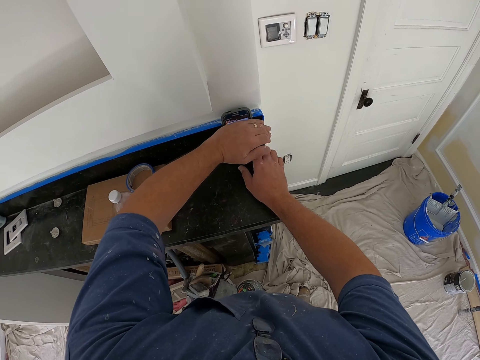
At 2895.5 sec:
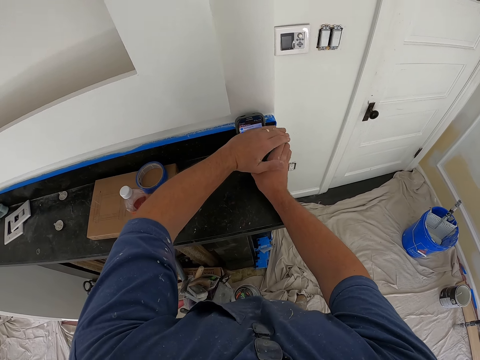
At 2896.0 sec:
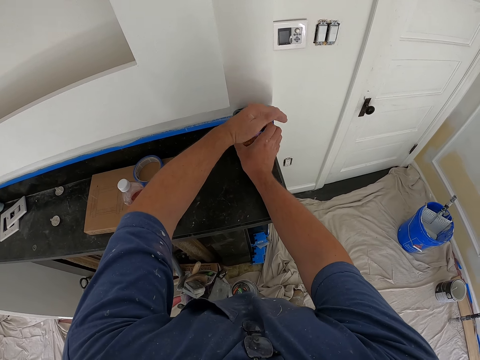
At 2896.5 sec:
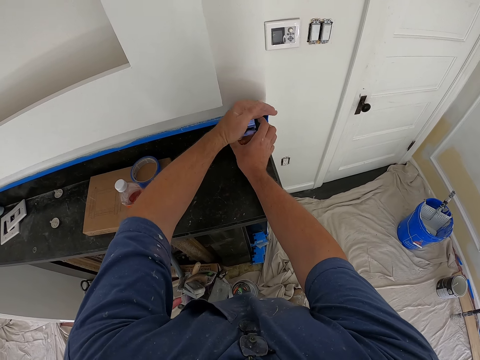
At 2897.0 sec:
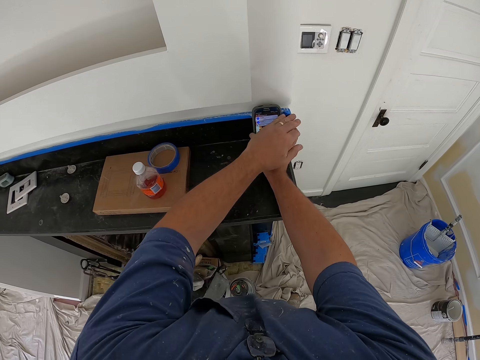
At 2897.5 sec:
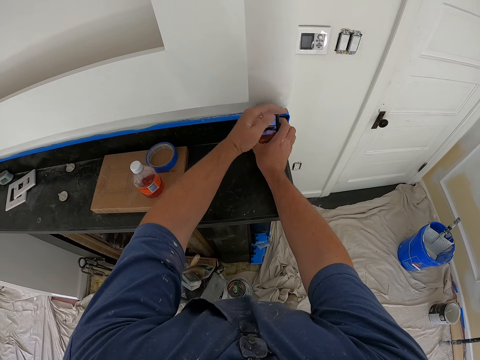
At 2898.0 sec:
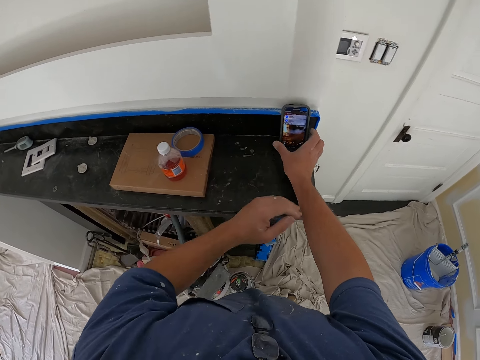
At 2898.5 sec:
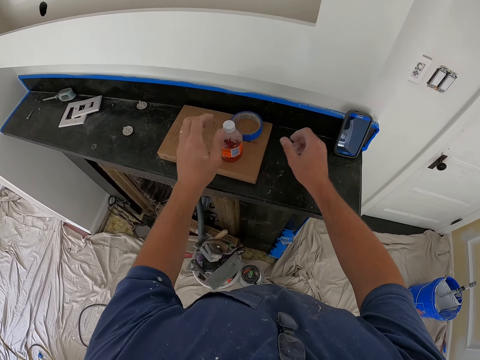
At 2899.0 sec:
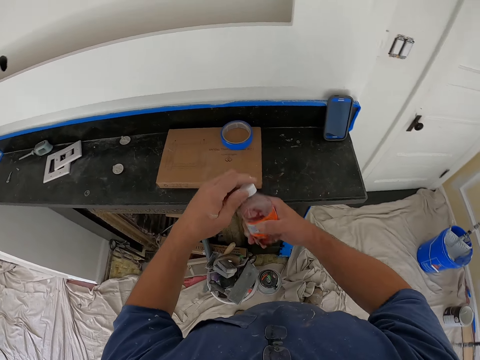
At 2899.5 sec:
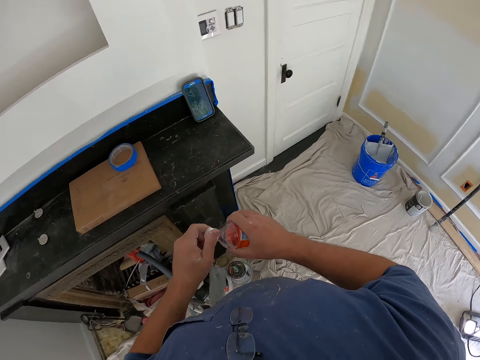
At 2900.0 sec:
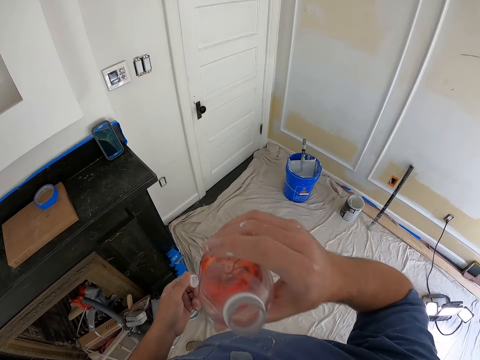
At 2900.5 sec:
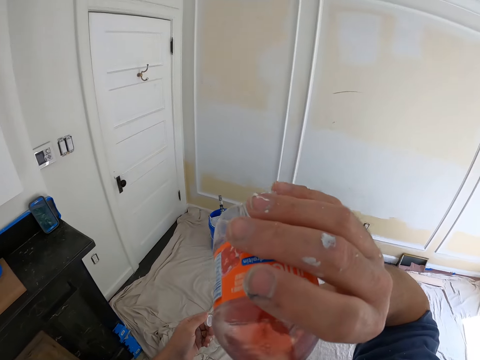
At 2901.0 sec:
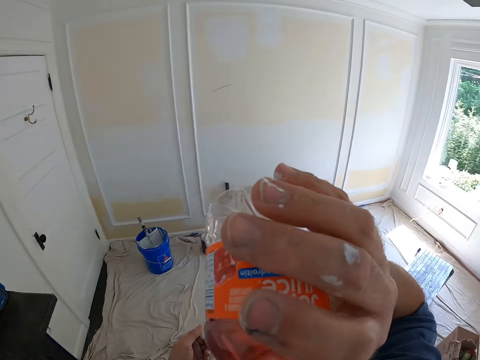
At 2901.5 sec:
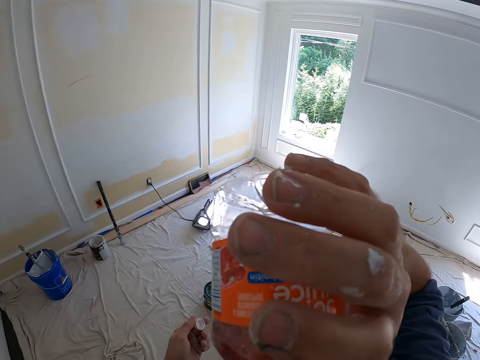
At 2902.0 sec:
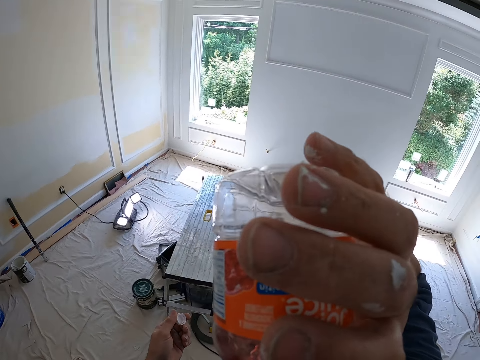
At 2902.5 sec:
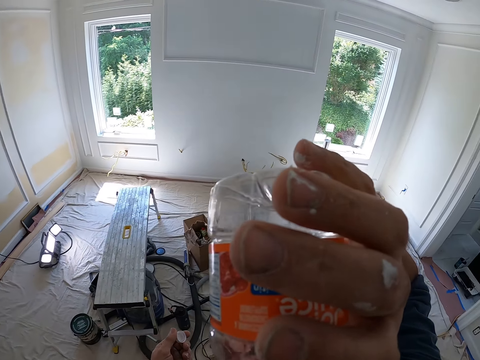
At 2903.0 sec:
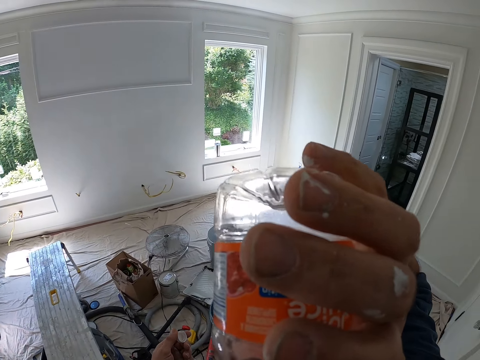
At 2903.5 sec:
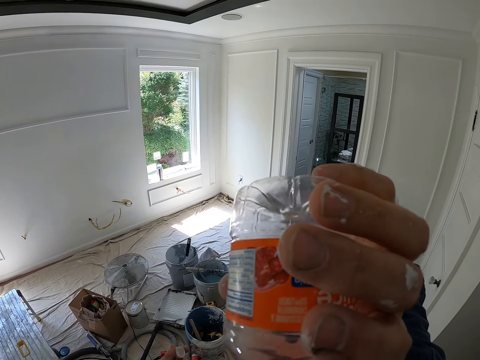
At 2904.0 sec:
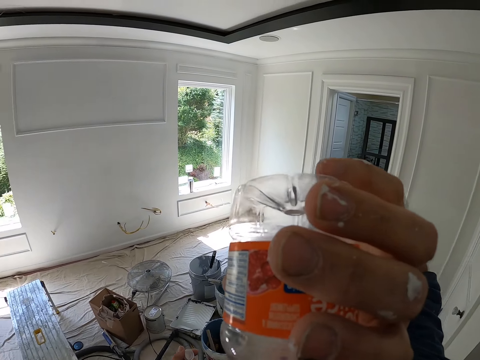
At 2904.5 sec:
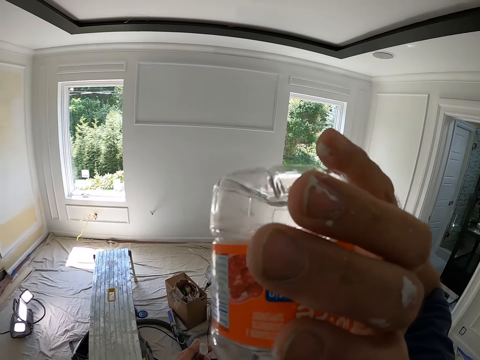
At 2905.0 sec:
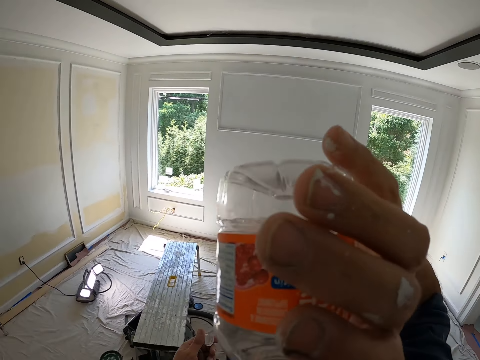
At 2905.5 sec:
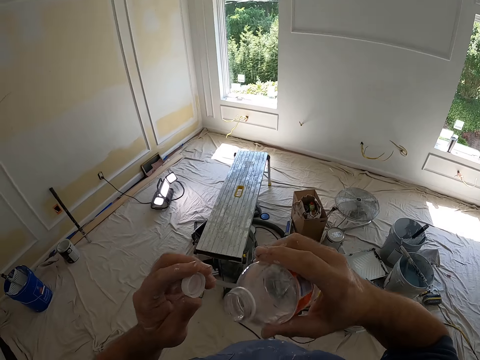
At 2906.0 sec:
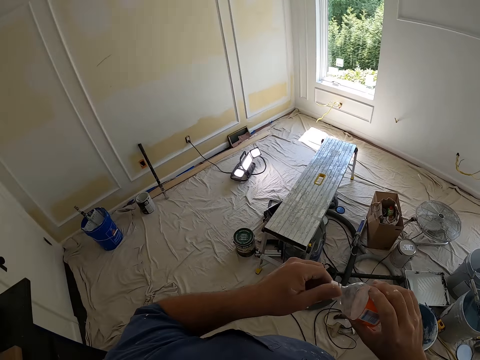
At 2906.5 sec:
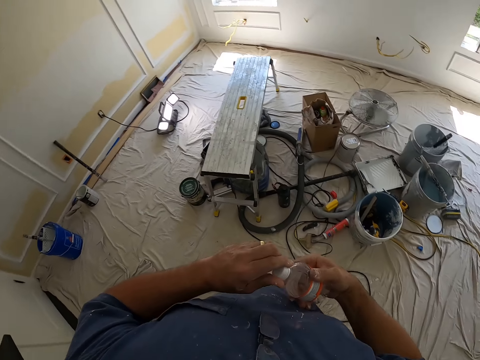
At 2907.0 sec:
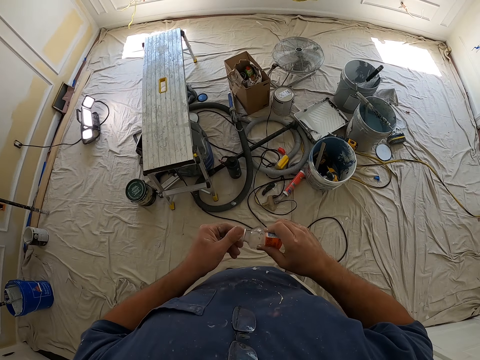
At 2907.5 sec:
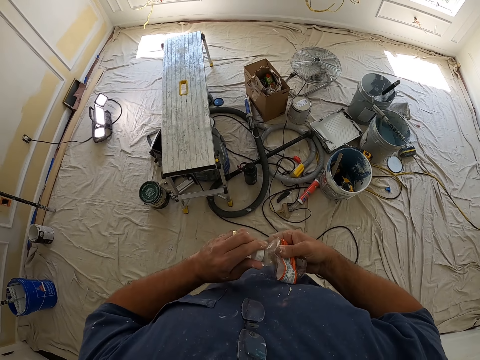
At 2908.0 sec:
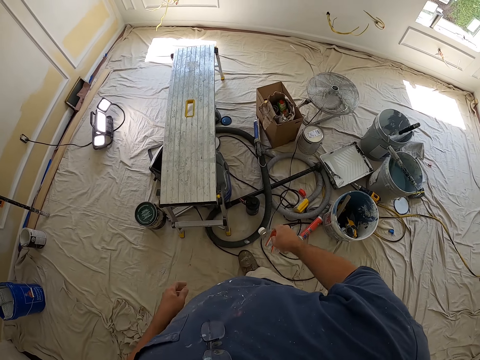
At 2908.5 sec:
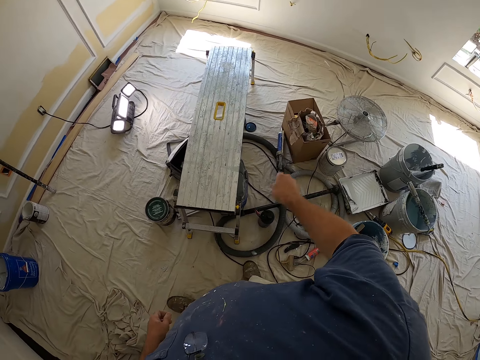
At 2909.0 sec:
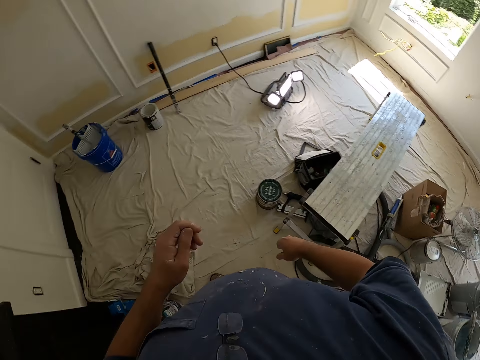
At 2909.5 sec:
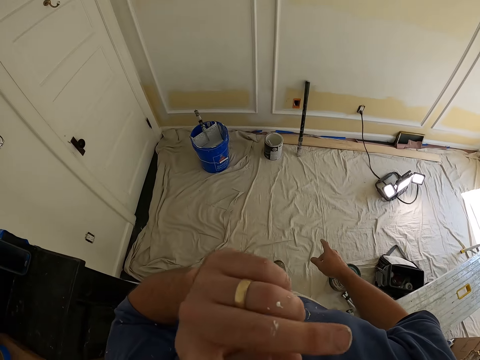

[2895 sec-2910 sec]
The camera wearer lets go of the phone. He picks up a drink from a counter with his left hand. He opens the drink with both hands. He holds the soft drink. He drinks the content of the drink. He closes the empty drink with both hands. He throws away the empty drink on the floor. He touches his face with his left hand.

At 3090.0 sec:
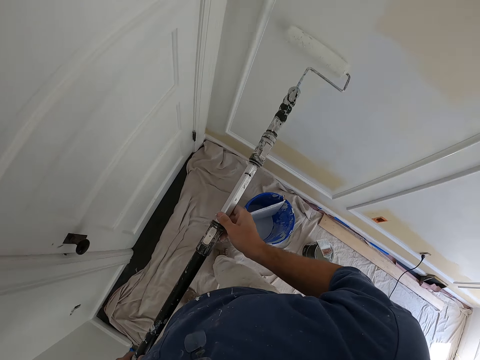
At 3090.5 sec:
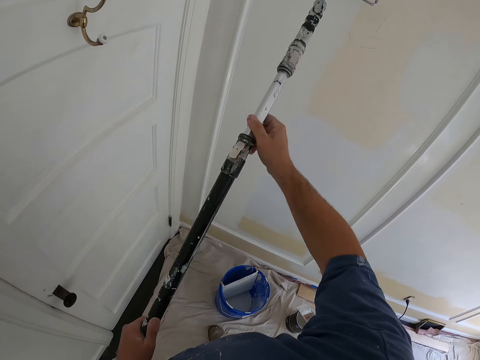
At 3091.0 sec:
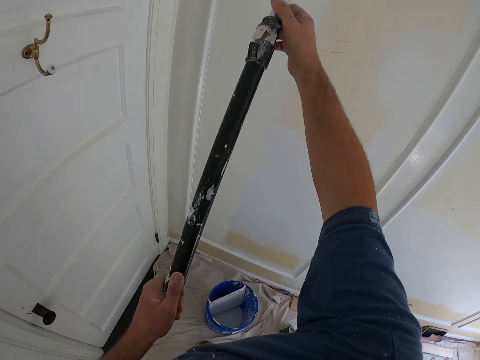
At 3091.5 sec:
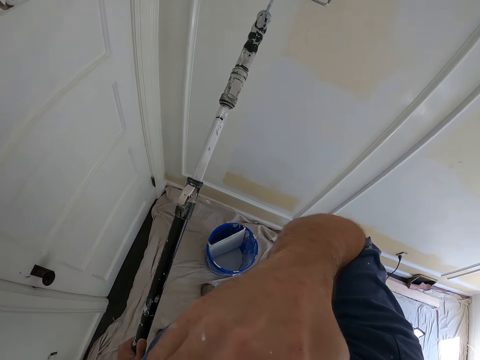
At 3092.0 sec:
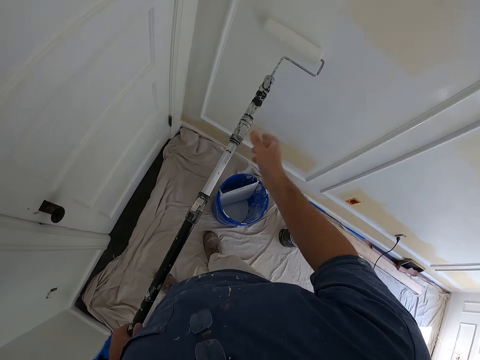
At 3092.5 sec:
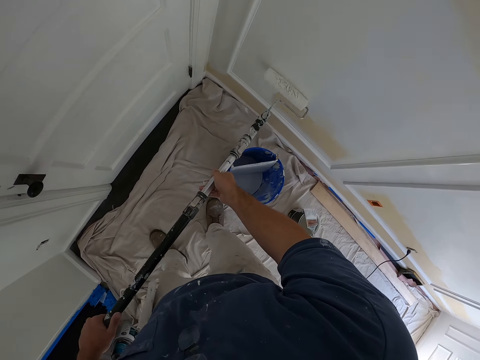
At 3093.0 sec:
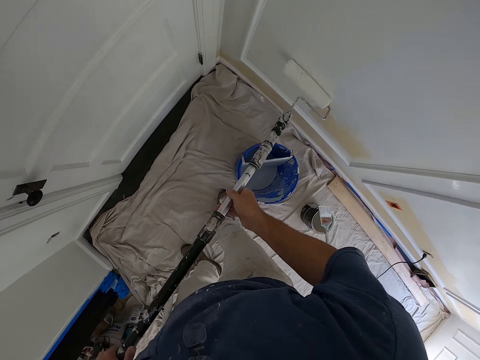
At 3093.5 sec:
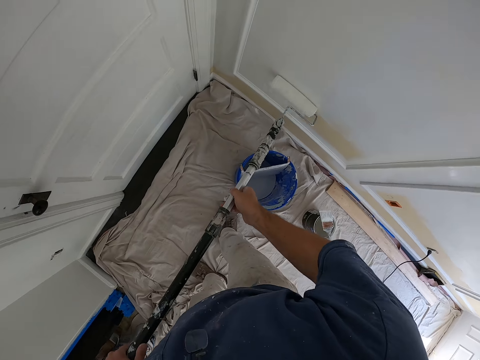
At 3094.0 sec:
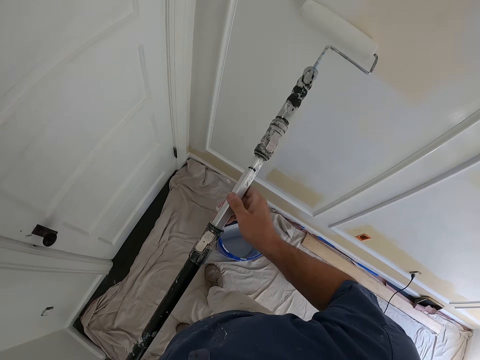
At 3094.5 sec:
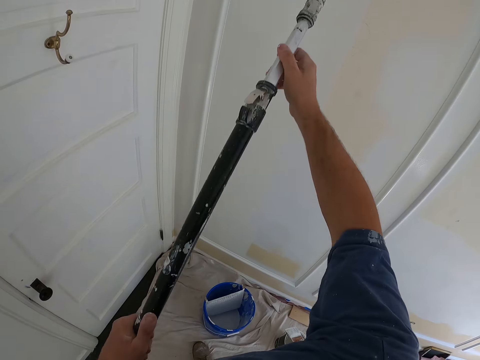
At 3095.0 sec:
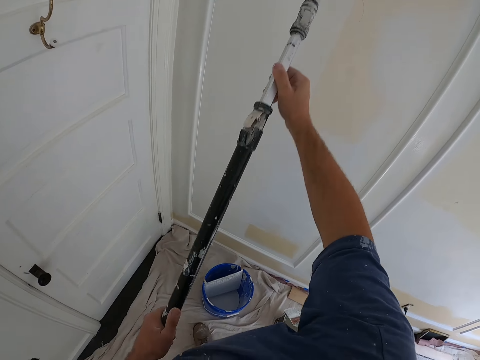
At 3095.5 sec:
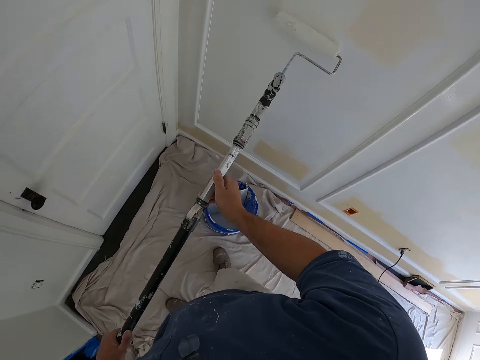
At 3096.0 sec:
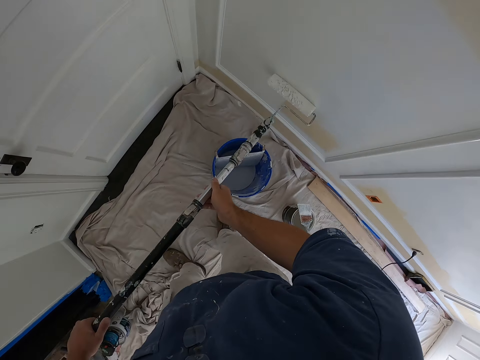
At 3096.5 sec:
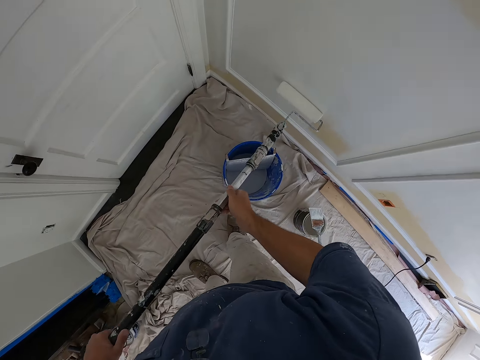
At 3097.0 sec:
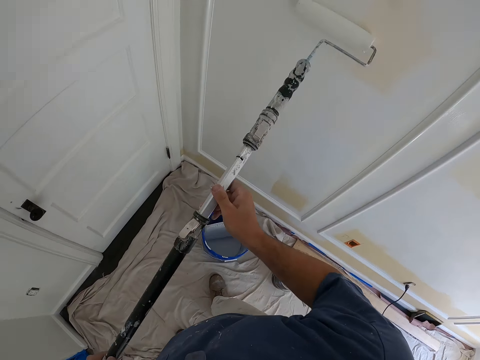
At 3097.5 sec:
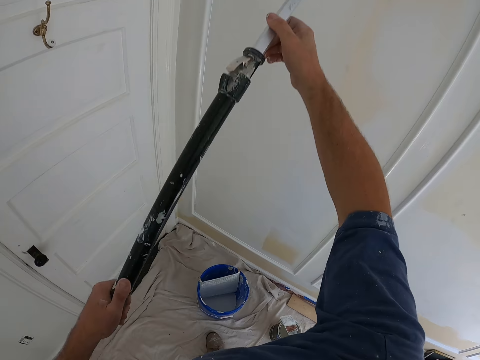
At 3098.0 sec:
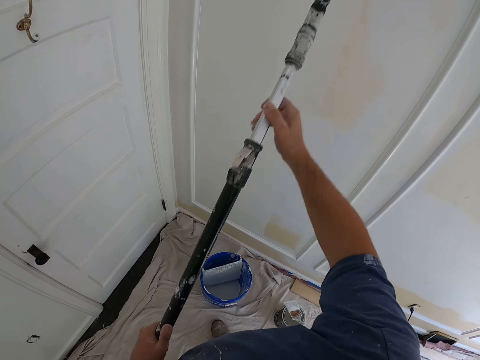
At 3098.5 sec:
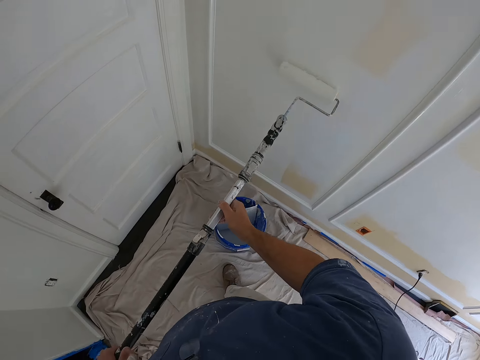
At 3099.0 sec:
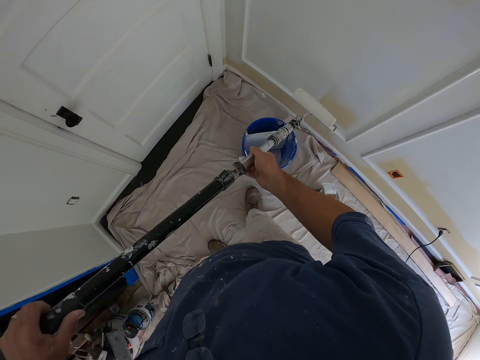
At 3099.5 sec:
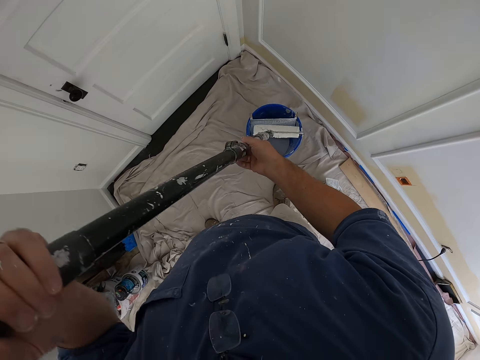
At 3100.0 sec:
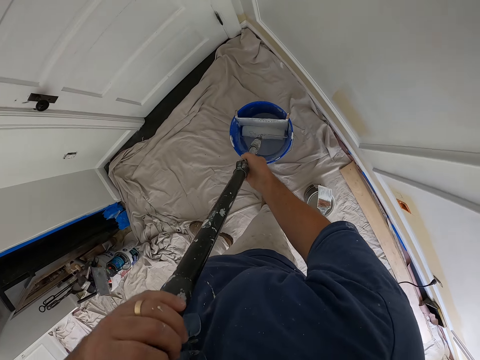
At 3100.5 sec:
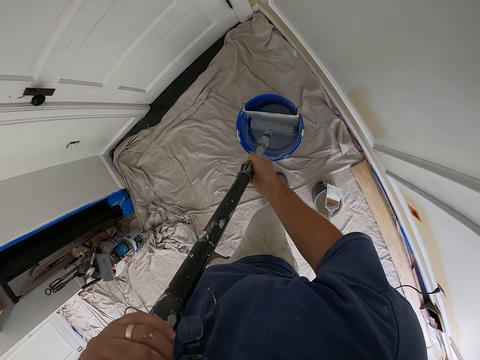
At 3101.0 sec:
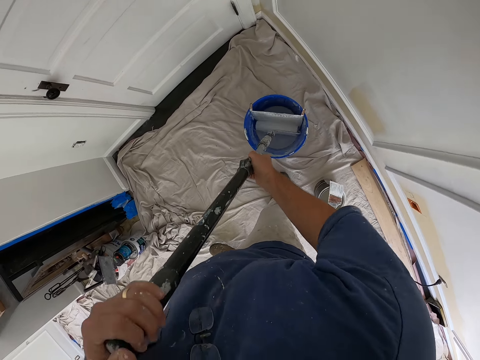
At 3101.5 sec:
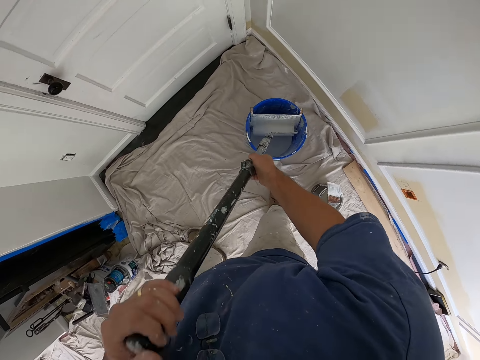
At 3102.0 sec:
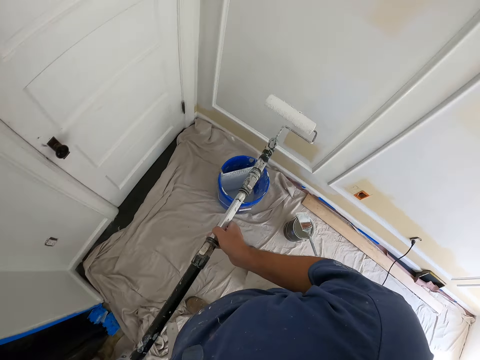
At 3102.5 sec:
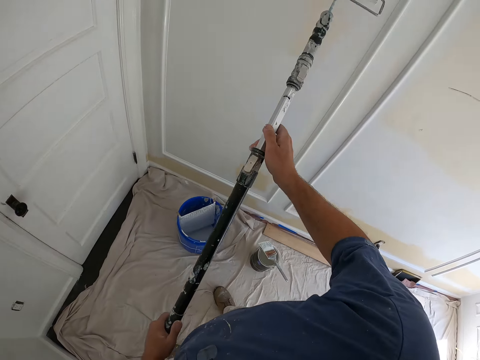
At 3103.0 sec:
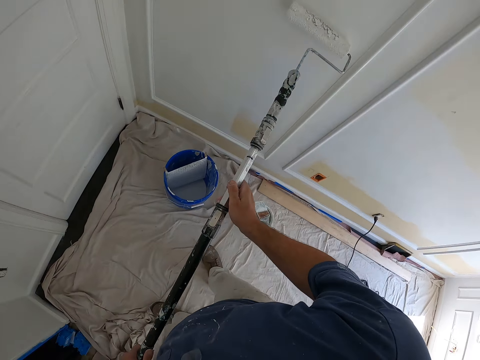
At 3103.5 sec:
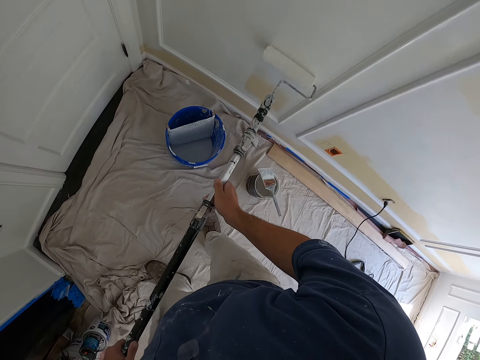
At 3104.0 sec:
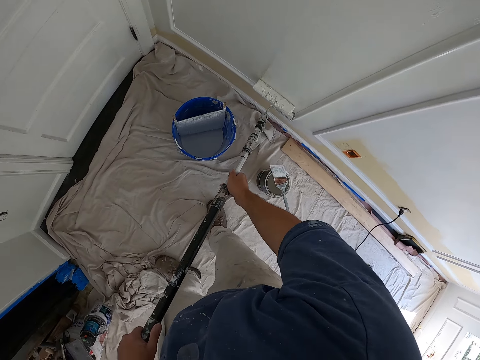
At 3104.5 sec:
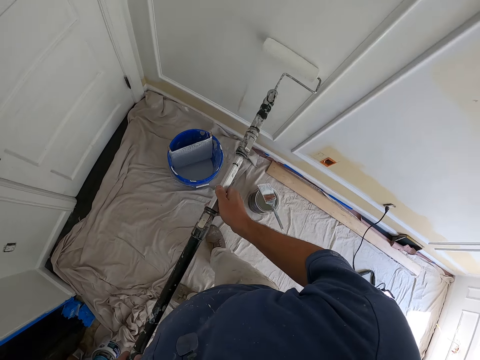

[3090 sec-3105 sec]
The camera wearer lifts a hand. They move a step and paint the wall with a long handle roller brush. They move a step and paint the wall with the long handle roller brush. They dip the paint roller brush inside the paint bucket. They move a step, adjust the paint roller brush inside the paint bucket, and dip the roller brush in the paint. They move a step and paint the wall with the long handle roller brush. They move a step and paint the wall with the long handle roller brush.
